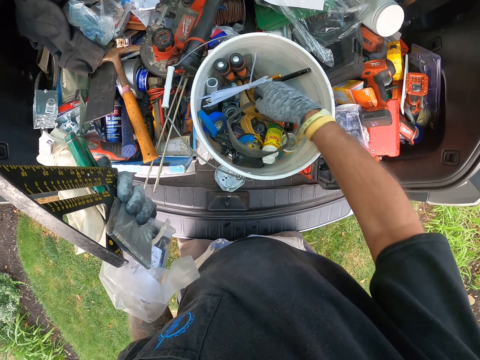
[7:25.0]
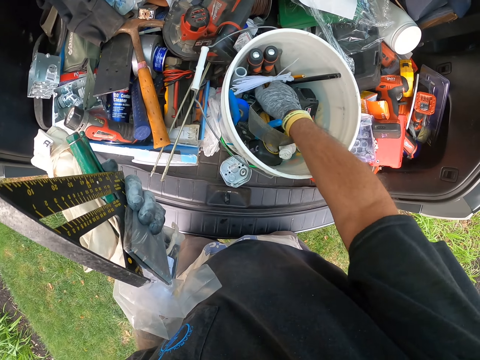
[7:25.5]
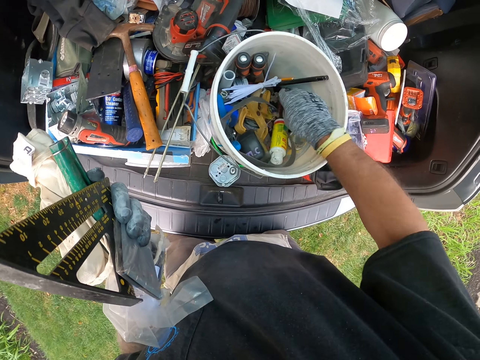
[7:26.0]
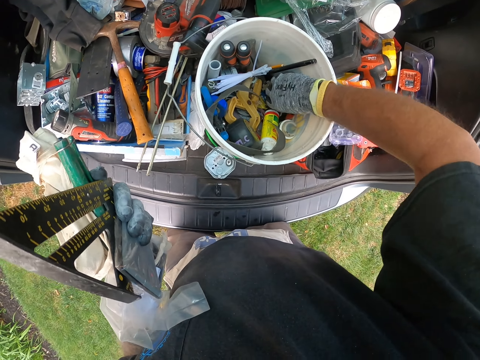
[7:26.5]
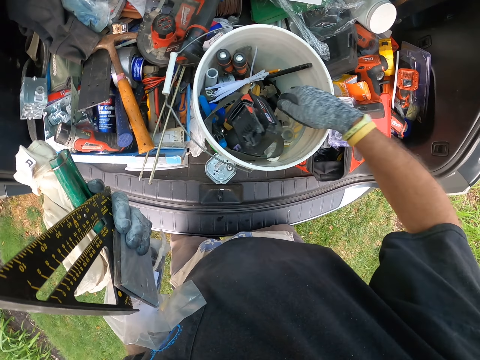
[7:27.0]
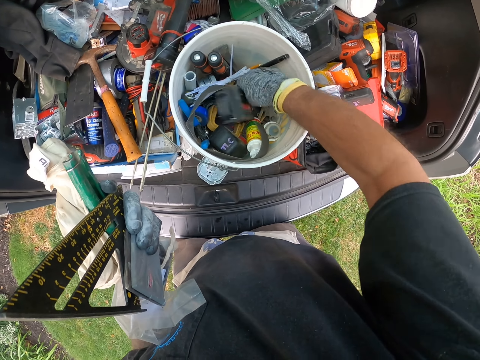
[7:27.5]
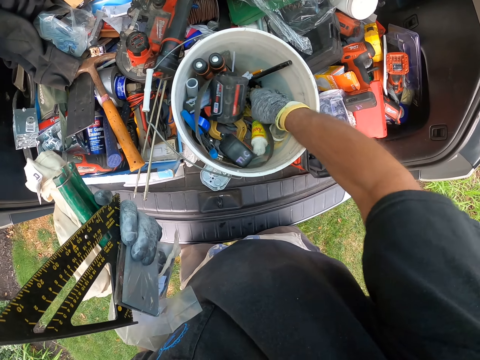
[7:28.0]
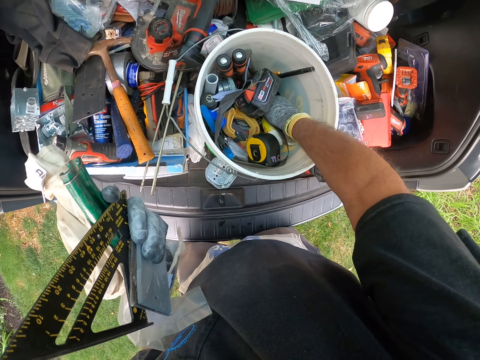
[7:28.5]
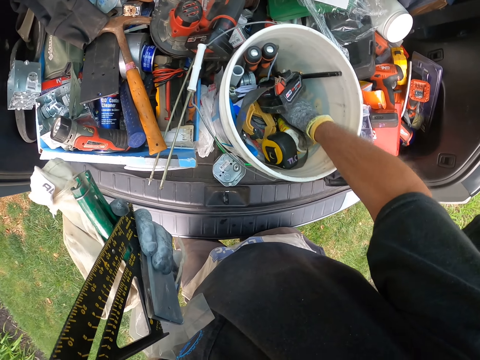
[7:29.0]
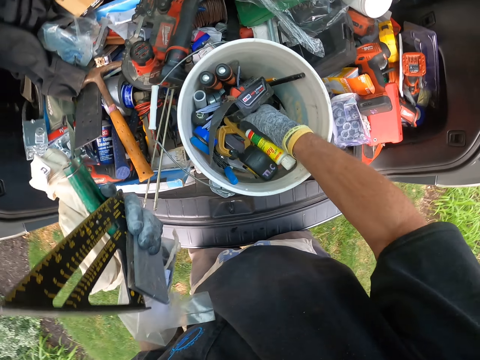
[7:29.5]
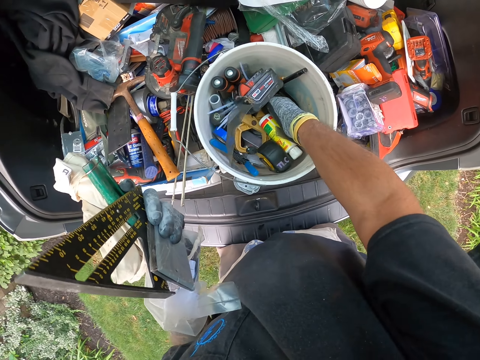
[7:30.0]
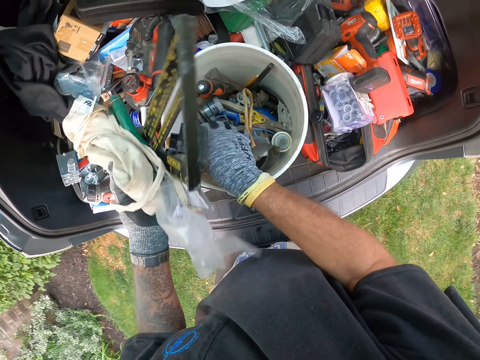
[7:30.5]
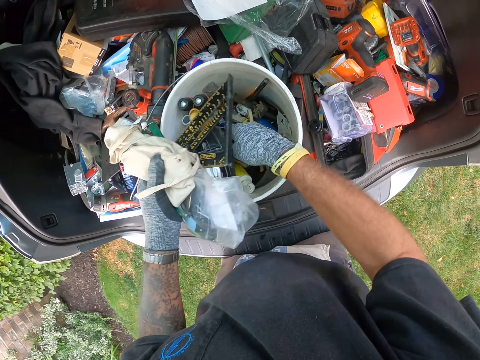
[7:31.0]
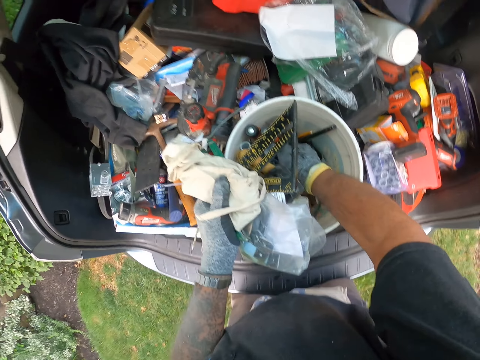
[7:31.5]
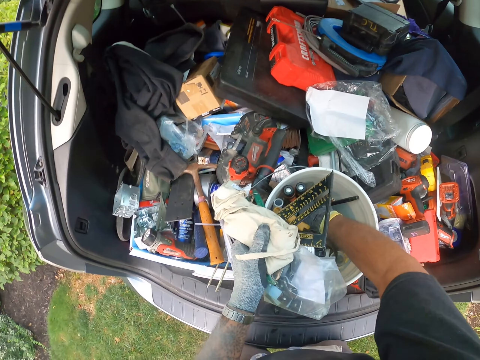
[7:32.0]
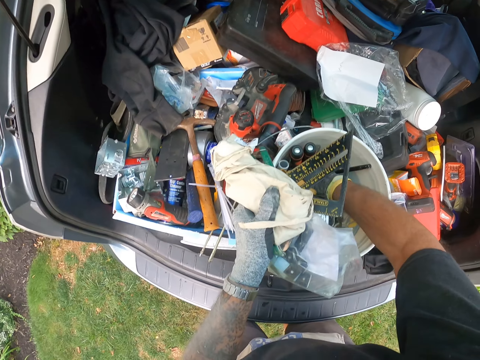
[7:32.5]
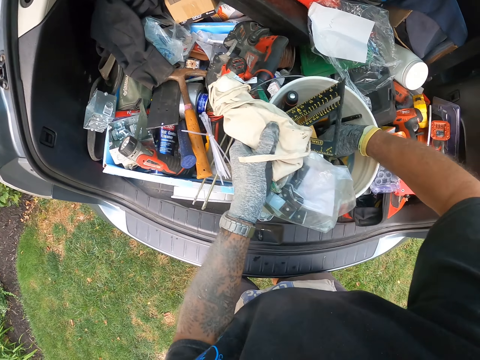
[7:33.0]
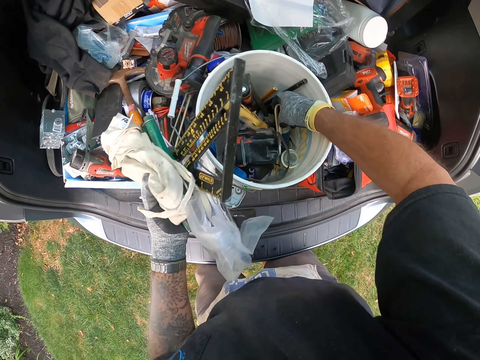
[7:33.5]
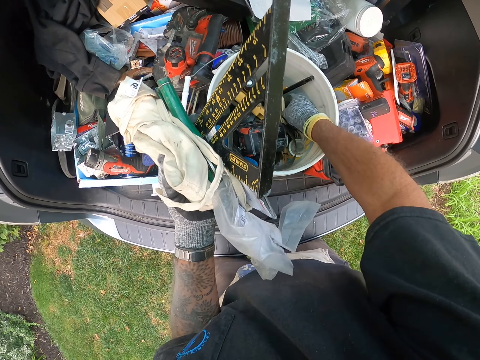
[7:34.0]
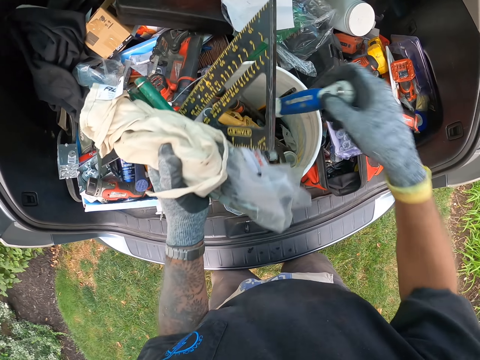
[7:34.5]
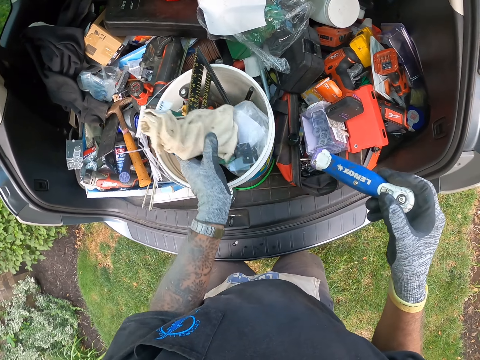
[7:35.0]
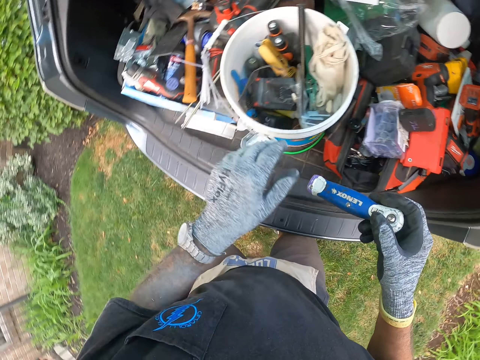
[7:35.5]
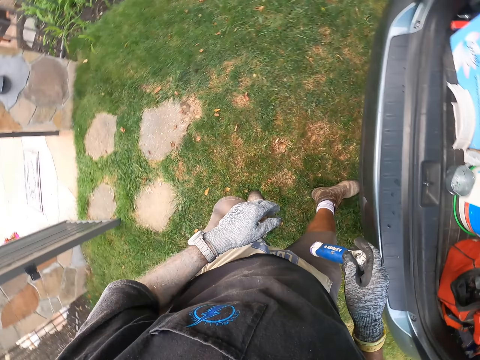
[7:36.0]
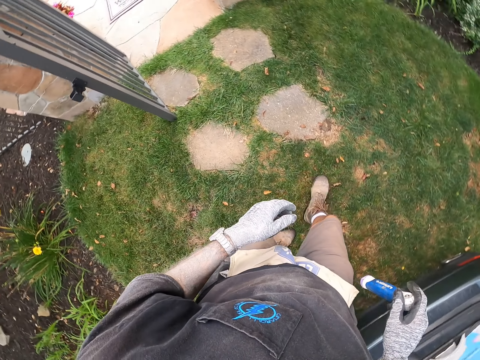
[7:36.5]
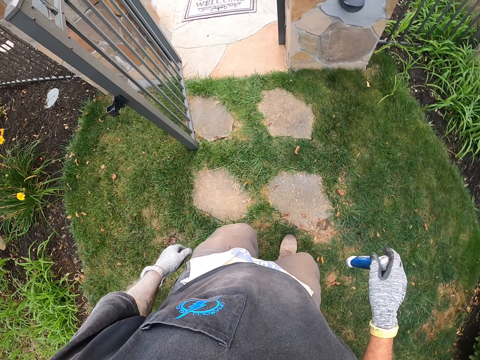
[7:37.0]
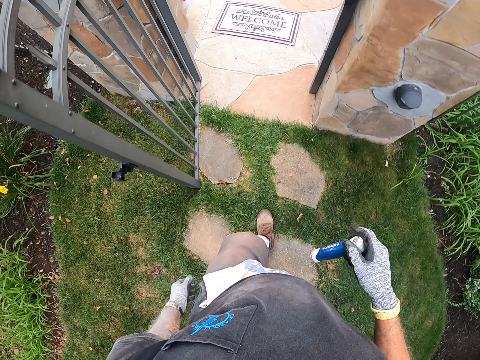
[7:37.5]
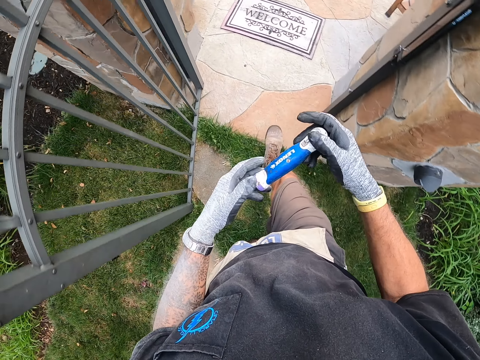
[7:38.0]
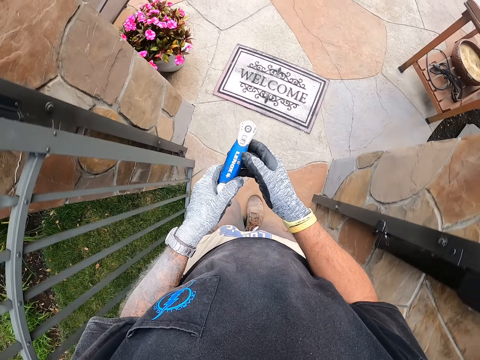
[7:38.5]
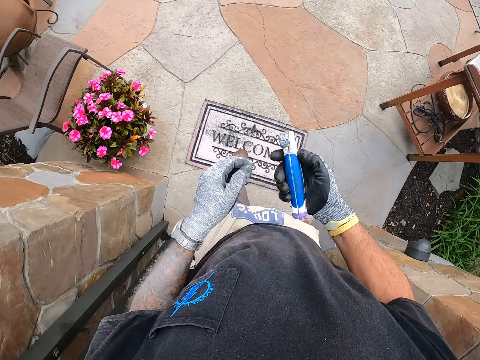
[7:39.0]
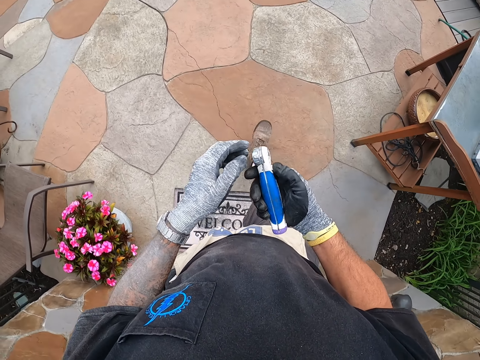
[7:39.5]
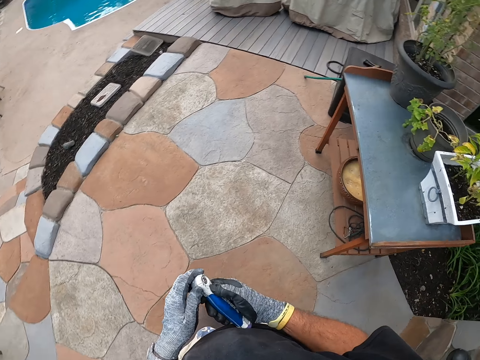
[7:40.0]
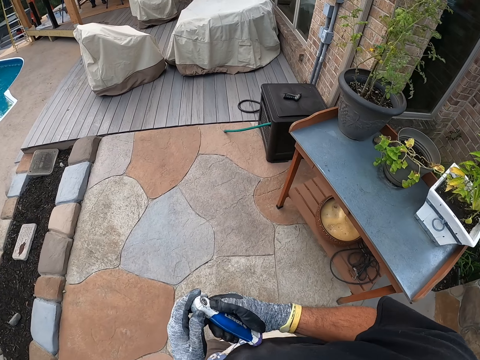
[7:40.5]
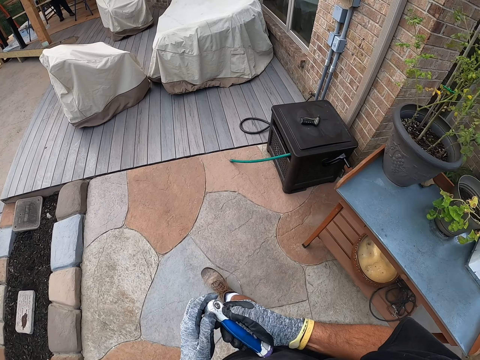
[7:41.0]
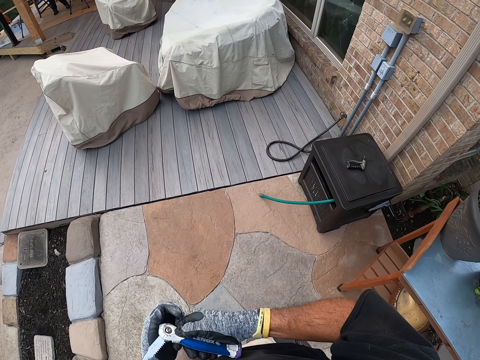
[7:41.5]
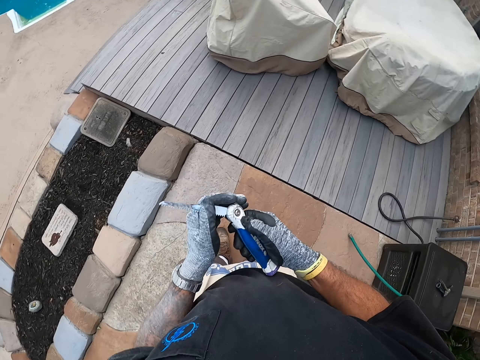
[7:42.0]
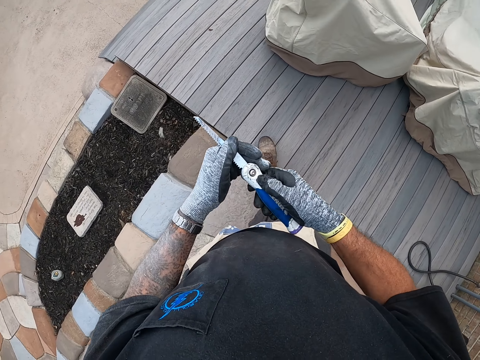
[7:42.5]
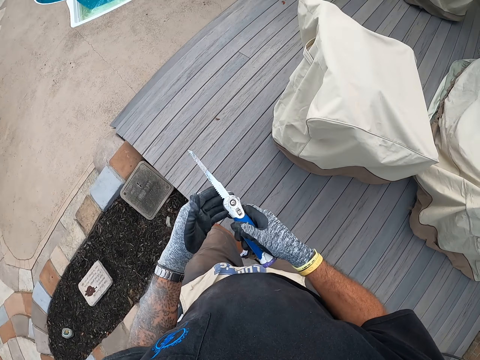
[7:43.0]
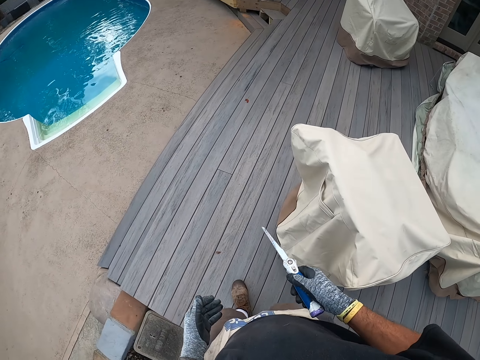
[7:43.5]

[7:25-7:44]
The camera wearer picks the knife from the pail. They pick the folding saw. They drop the tools in the pail. They walk back to the site with the knife on the walkway. They hold the knife. They unfold the folding saw. They straighten the knife.

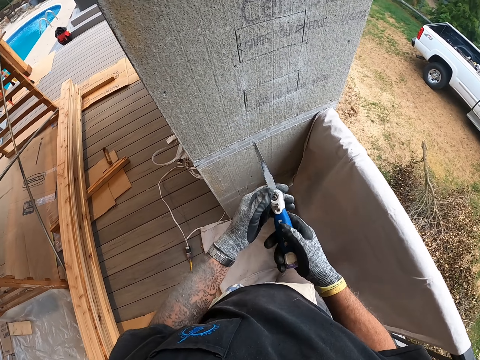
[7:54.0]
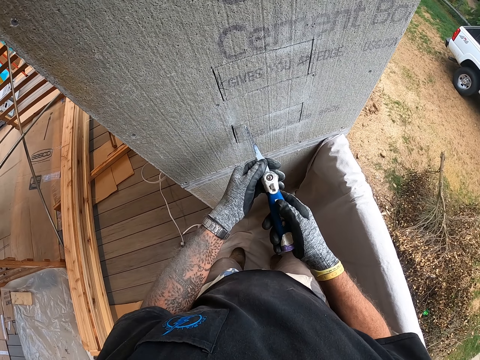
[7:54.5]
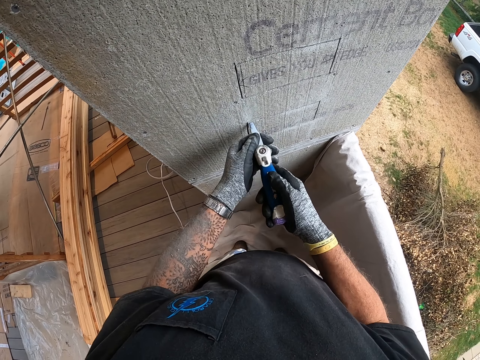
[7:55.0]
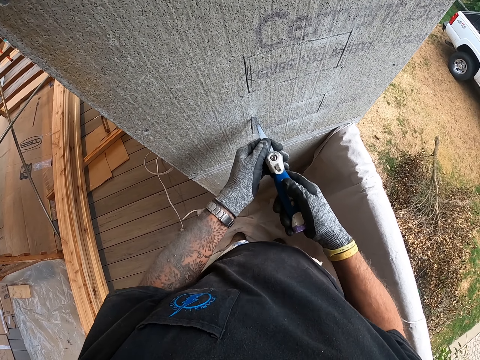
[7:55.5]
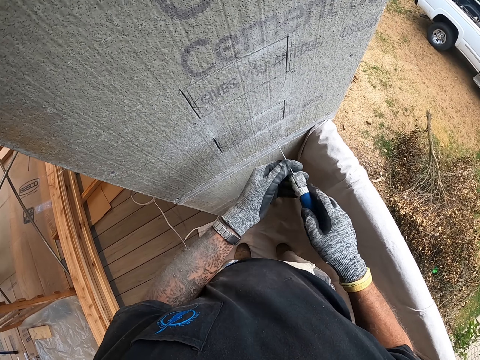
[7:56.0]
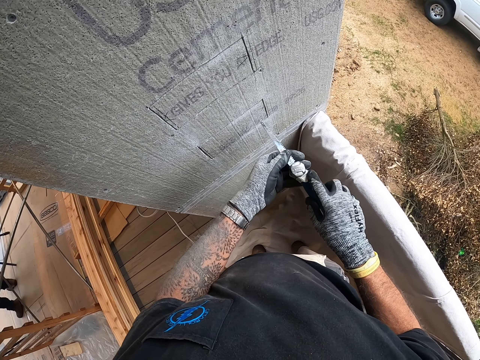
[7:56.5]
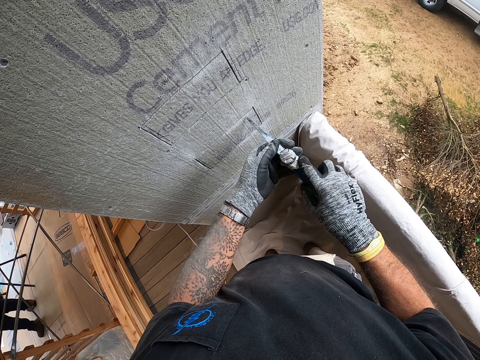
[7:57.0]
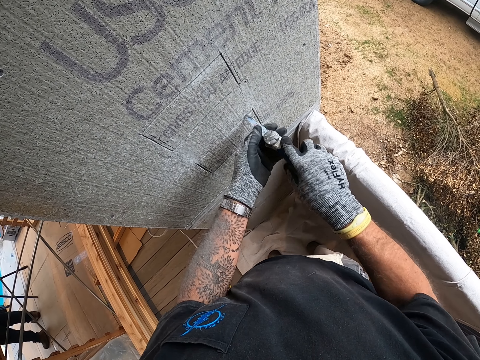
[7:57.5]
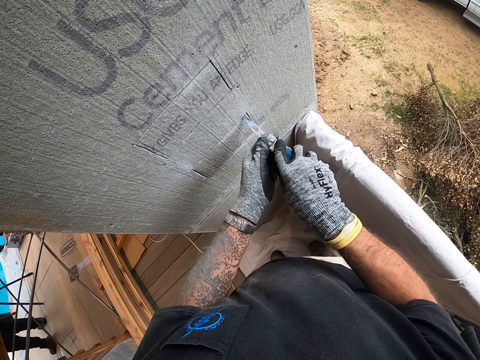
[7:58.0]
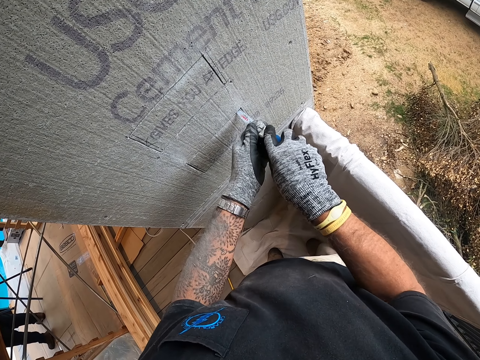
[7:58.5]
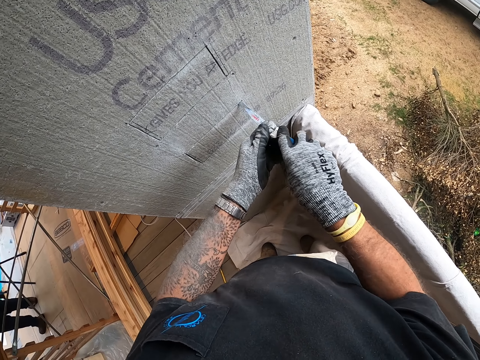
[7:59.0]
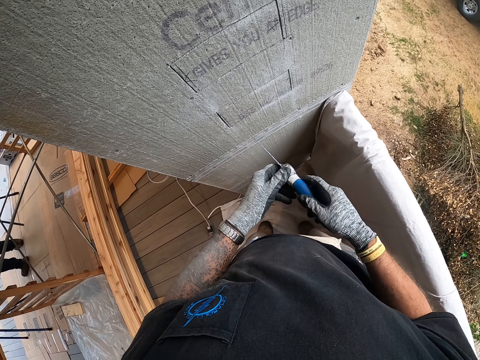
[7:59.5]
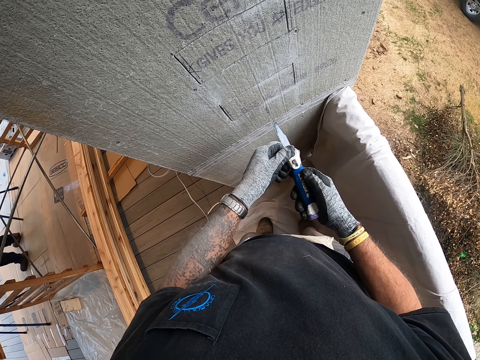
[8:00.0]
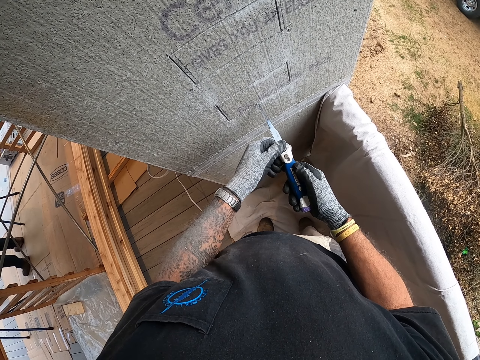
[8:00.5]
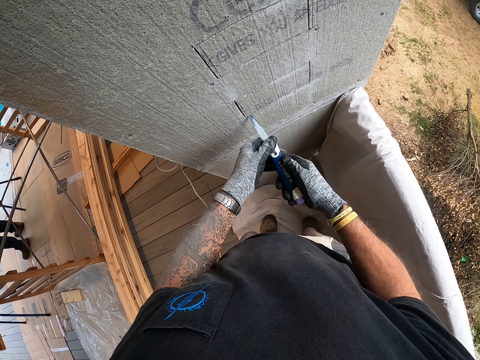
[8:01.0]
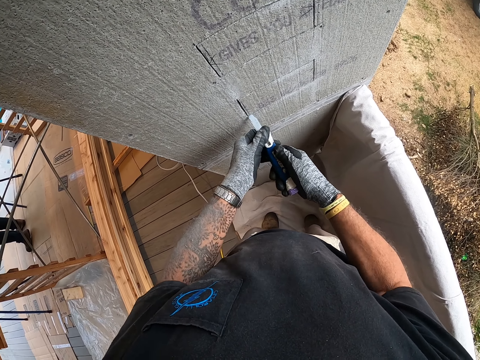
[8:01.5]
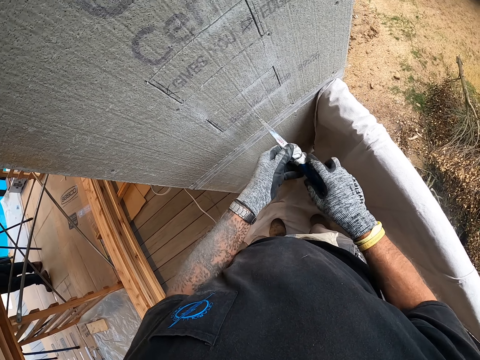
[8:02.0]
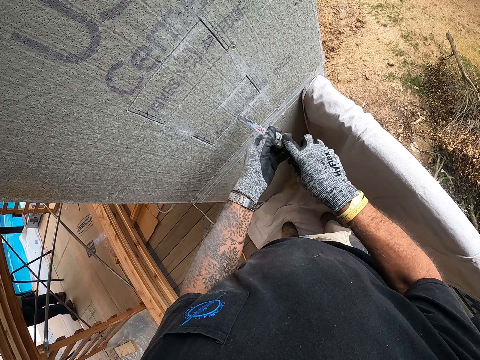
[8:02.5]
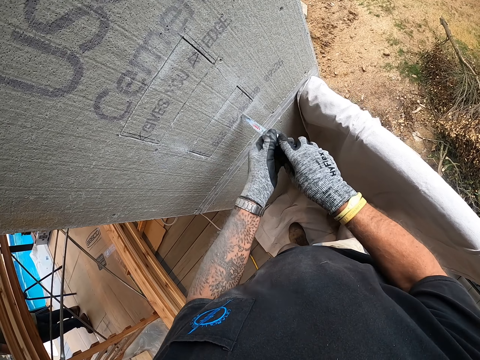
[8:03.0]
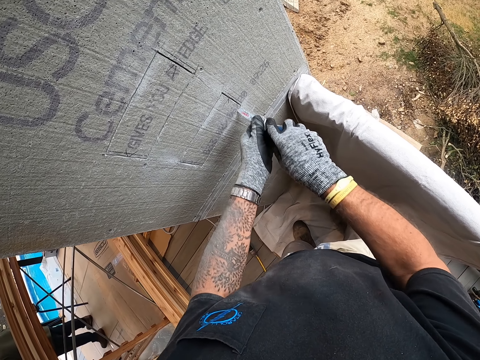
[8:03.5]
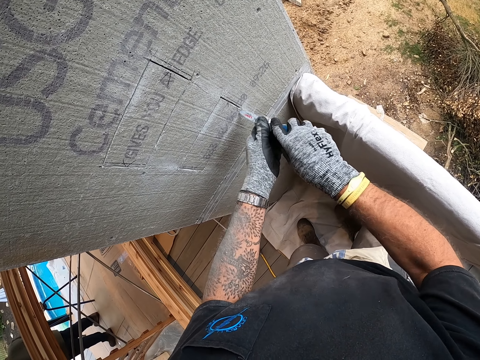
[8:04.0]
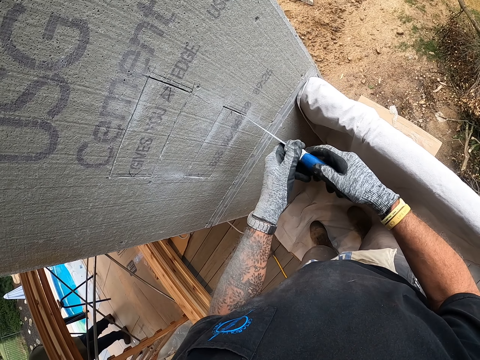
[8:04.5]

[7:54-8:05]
The camera wearer cuts a piece of concrete block with the knife.
